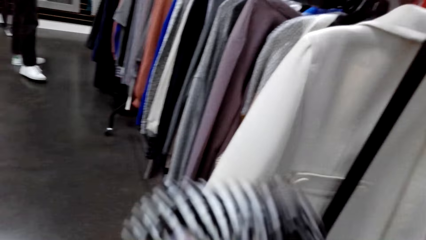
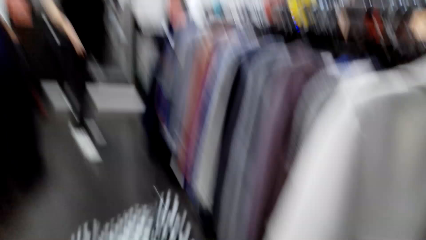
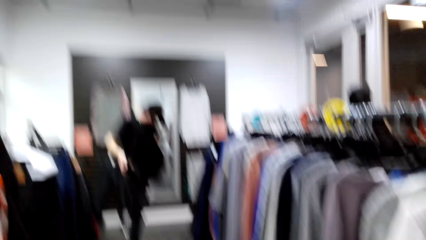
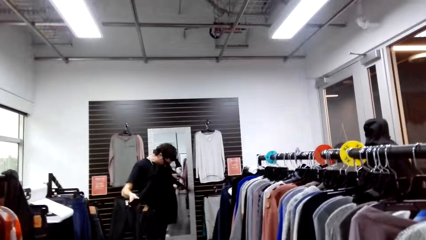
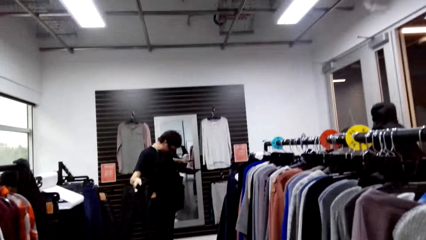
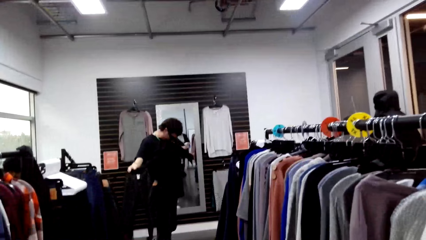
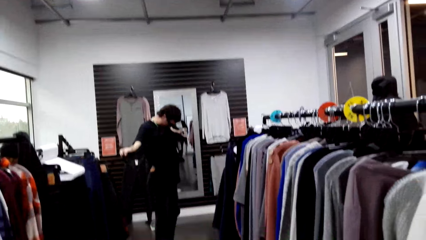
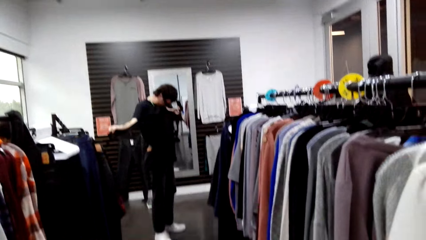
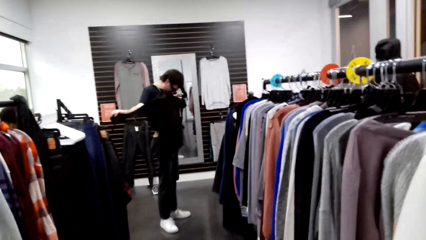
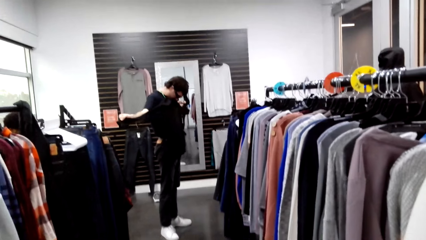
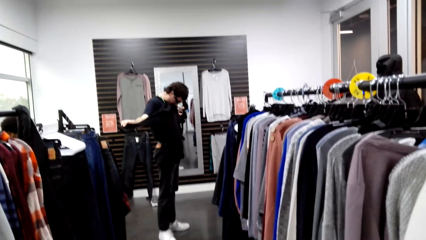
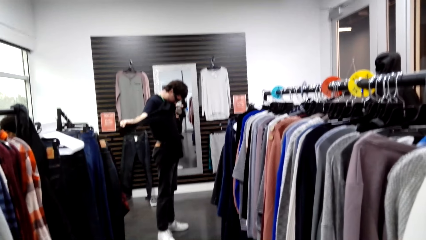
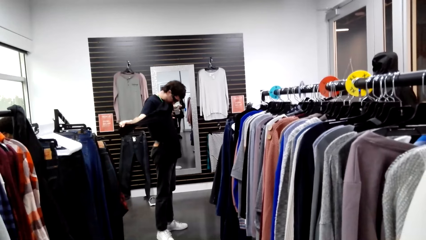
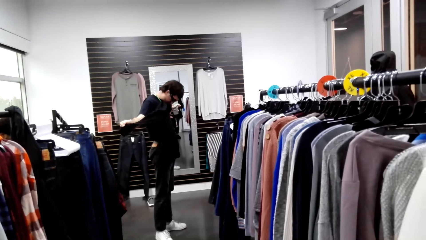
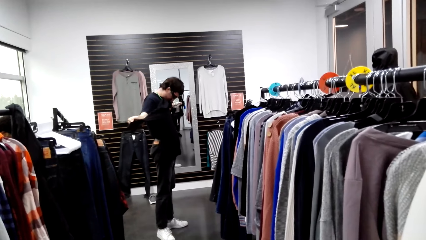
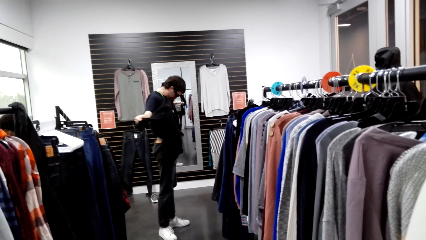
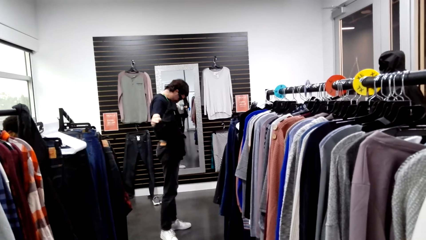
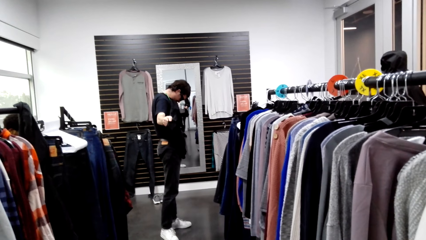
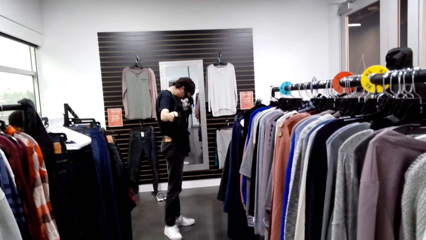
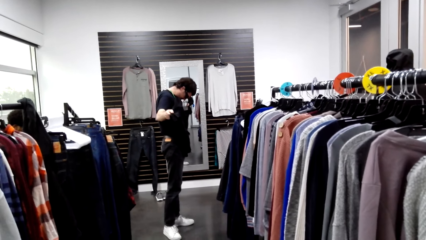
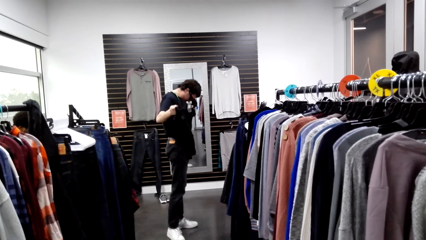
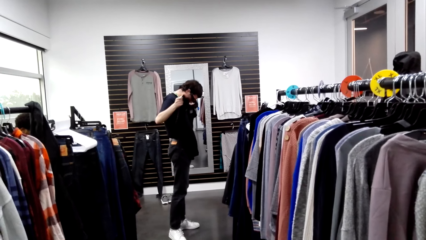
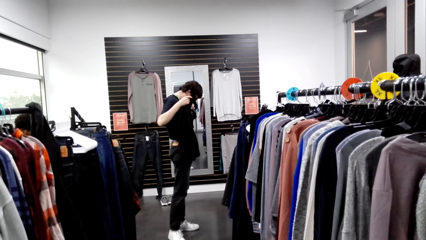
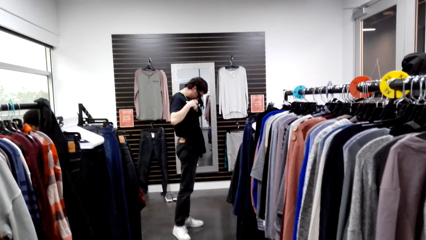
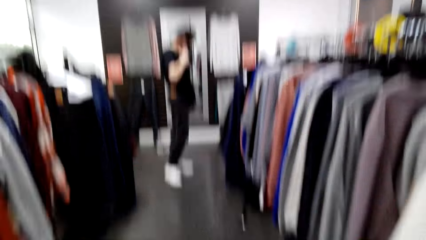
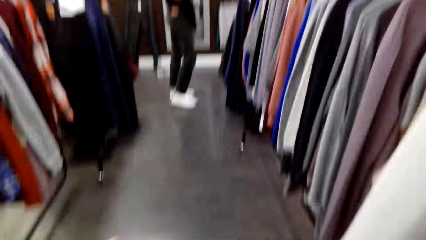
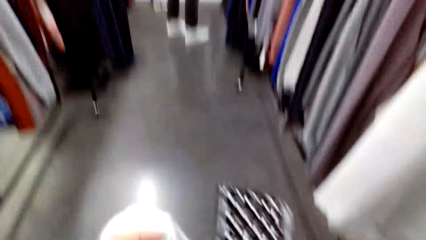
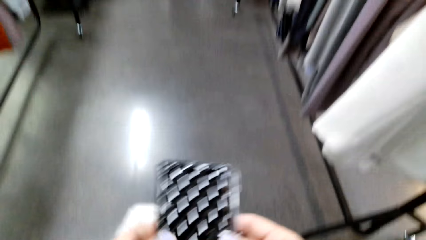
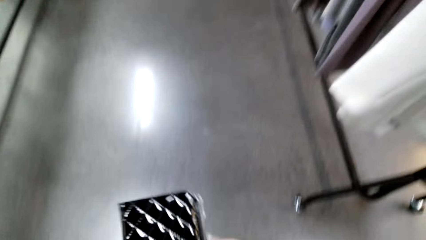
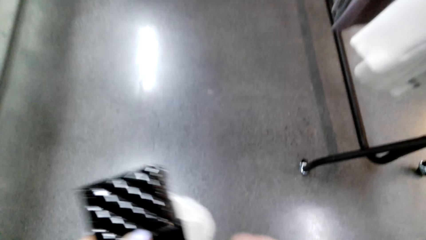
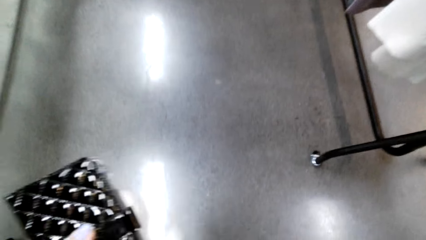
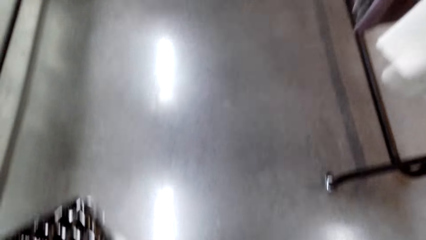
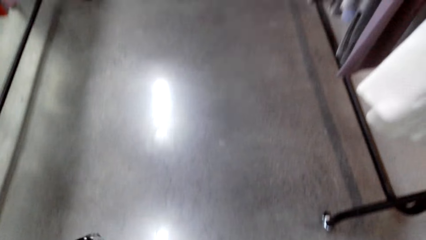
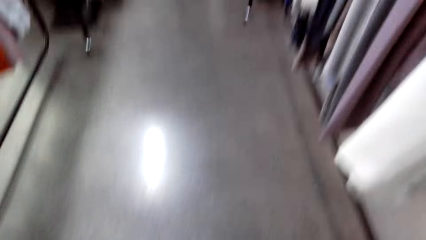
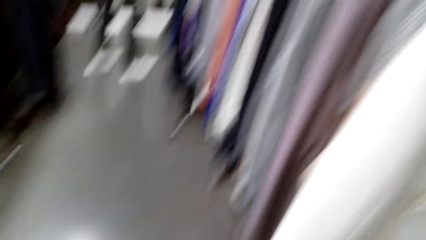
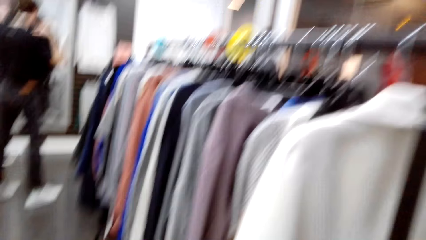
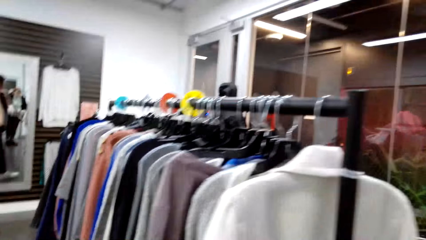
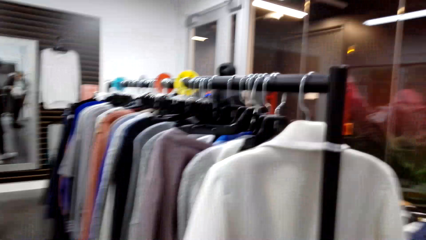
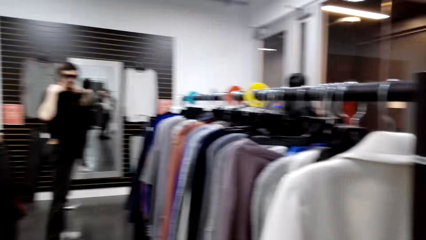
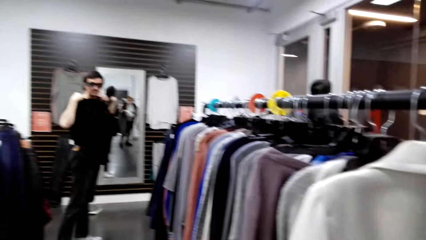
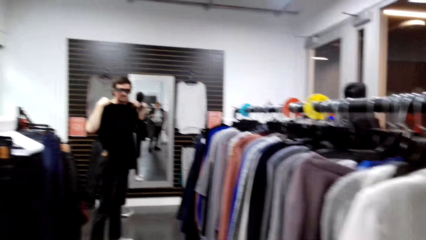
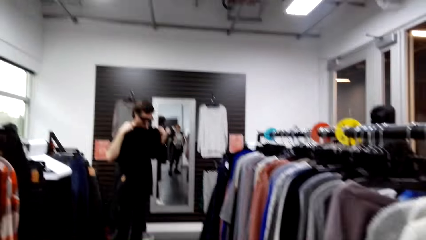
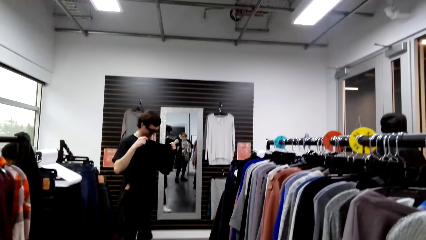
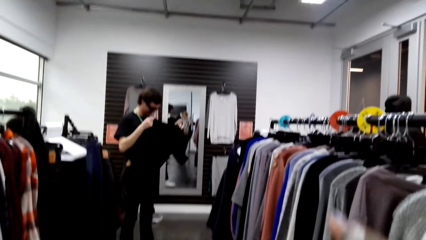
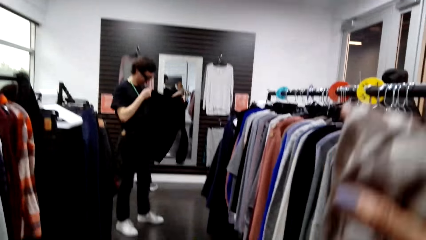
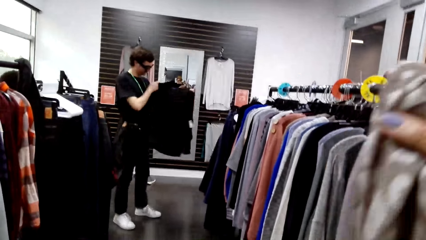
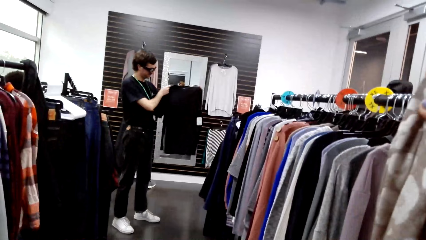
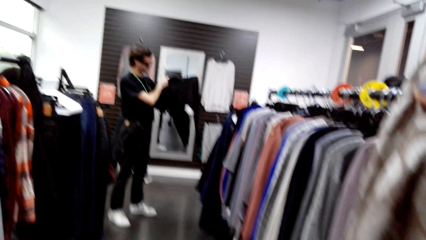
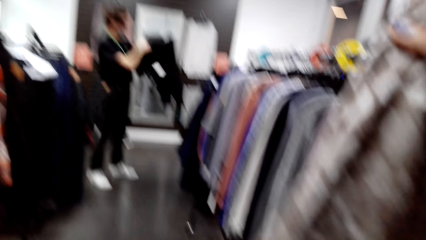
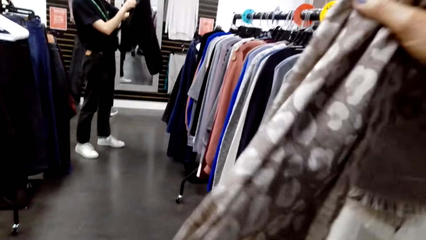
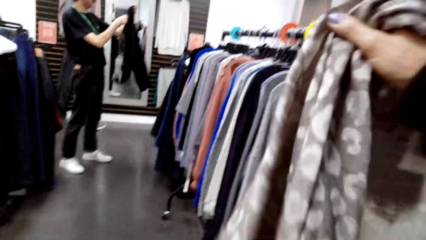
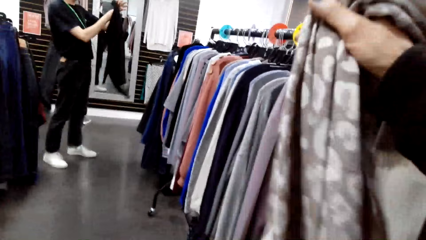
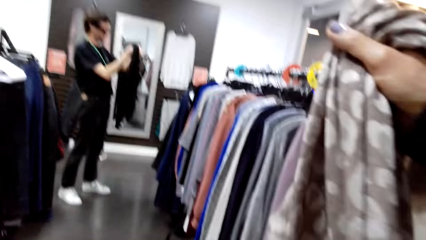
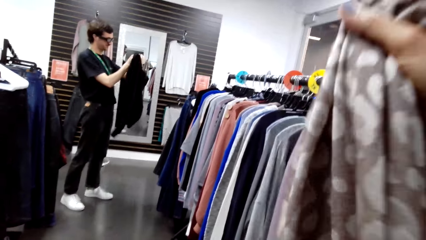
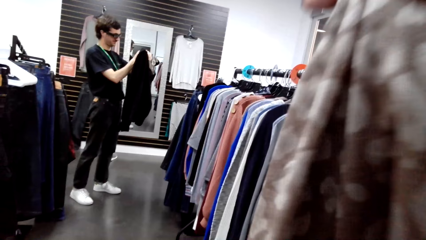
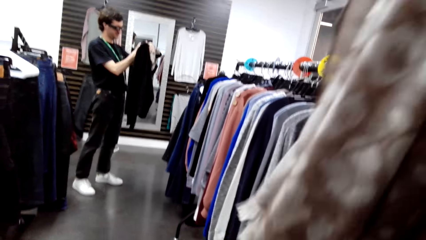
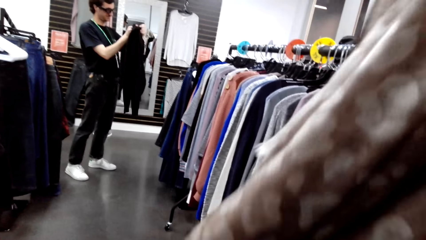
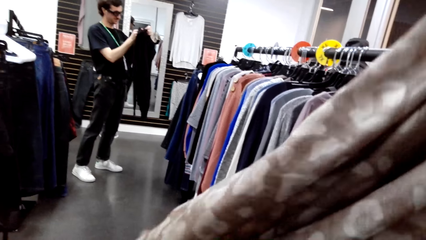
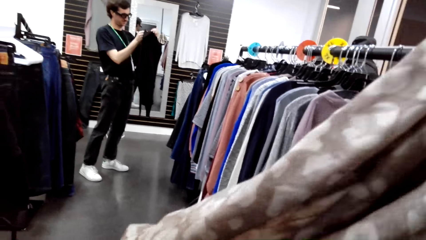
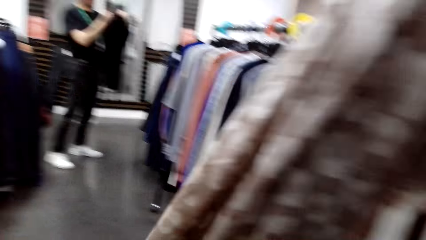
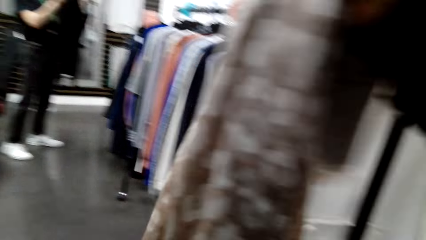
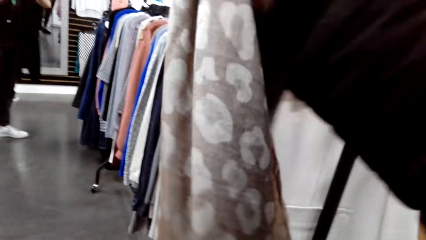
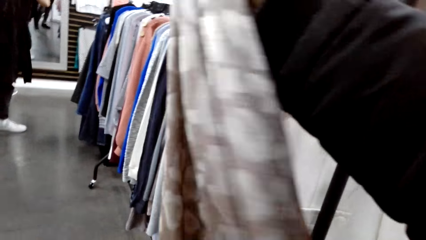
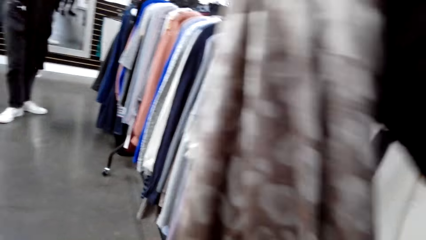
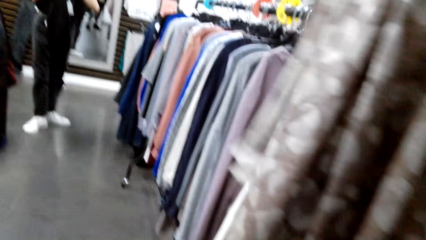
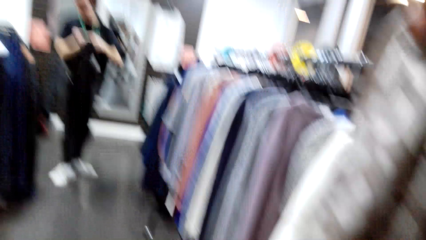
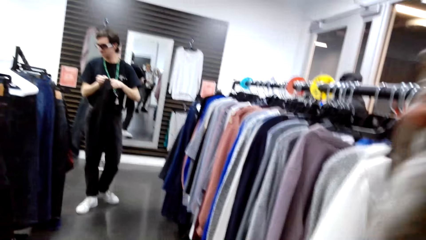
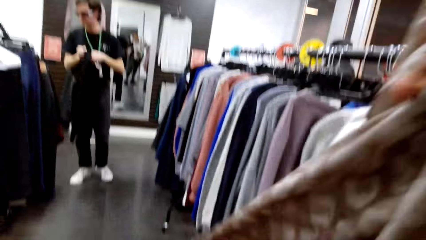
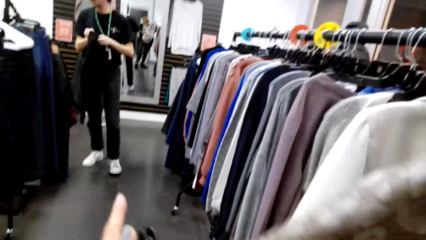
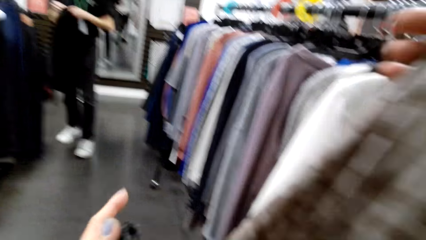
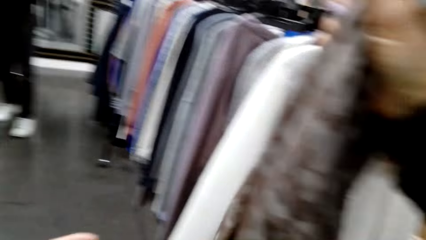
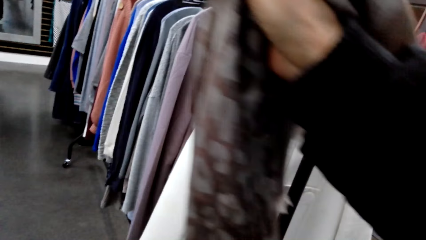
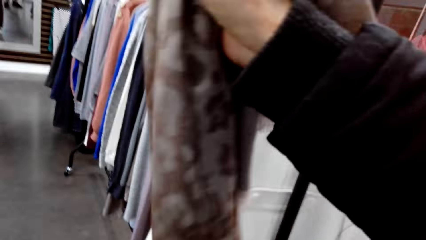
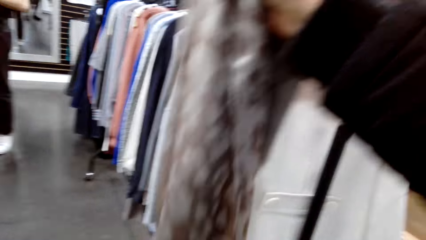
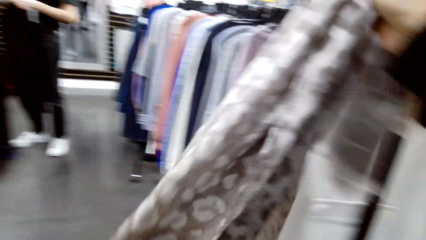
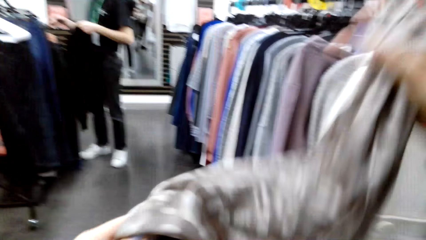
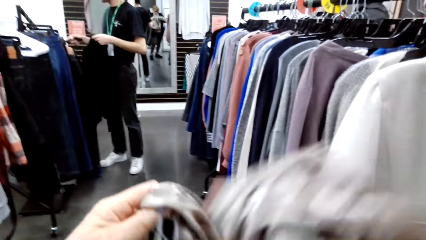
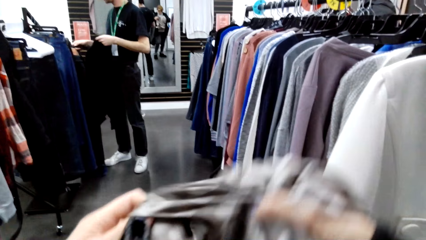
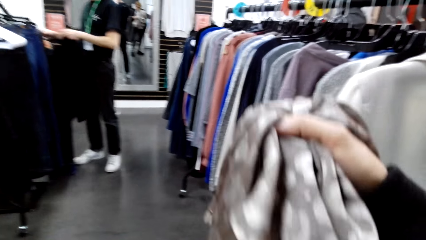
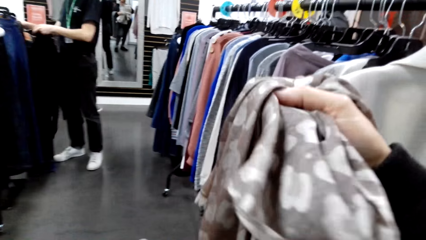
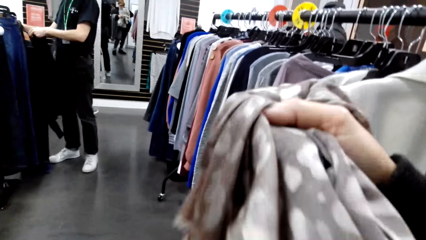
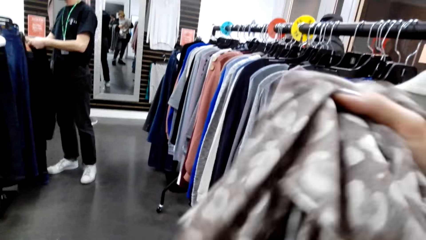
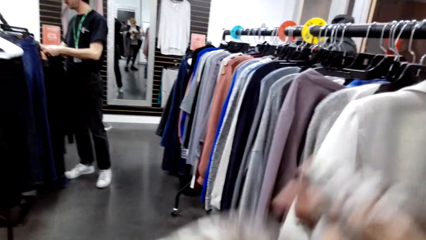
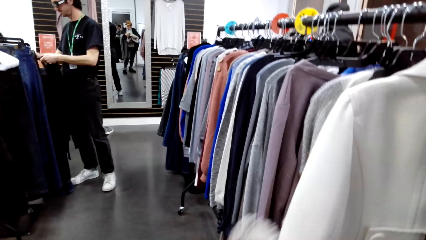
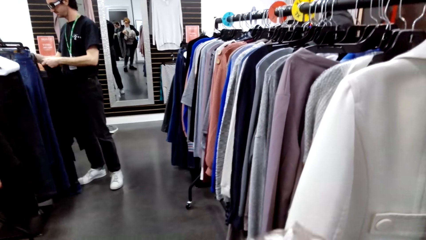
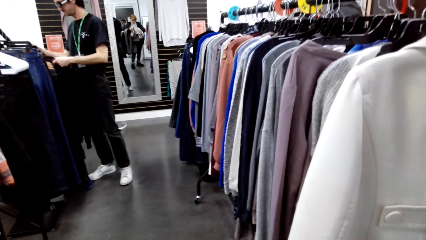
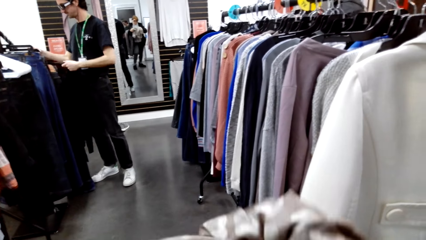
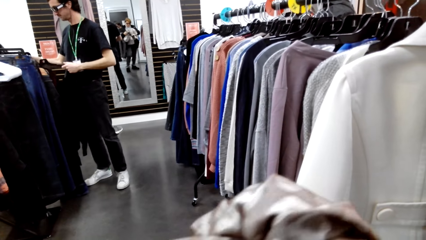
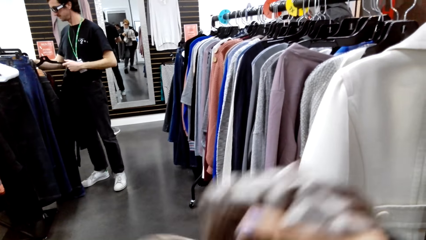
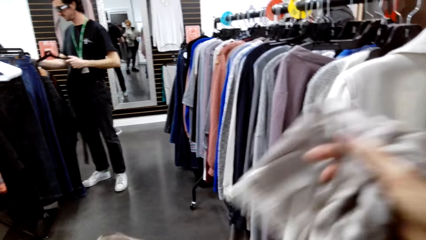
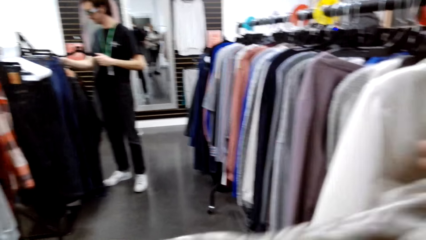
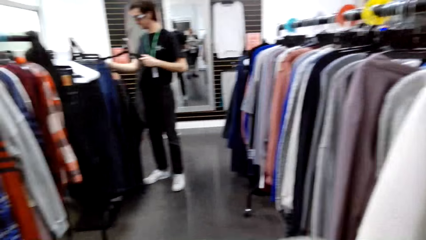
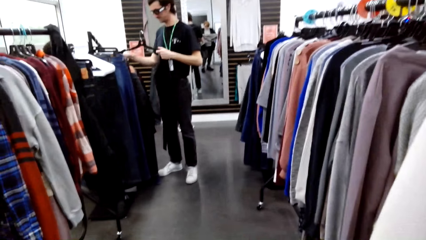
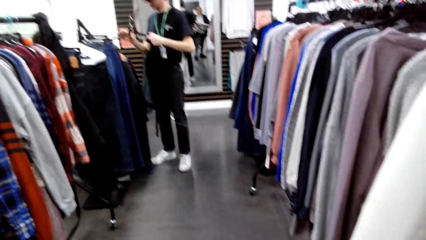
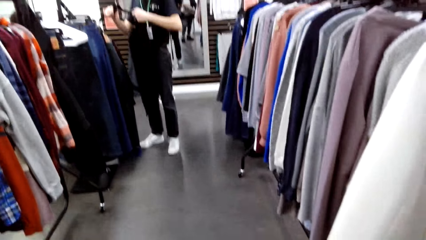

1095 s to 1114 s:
A male converses with a female. The male tries the sweater. The camera wearer converses with the male. They look around the store. They pick clothes. They look at the scarf. The male walks around the store. The camera wearer adjusts the cloth at hand. The male picks a hanger from the rack.
